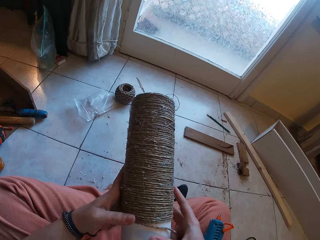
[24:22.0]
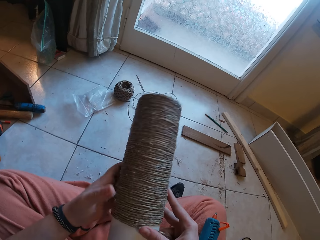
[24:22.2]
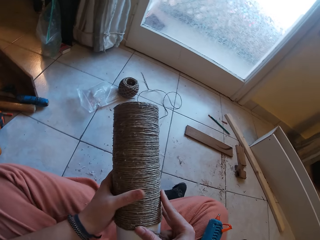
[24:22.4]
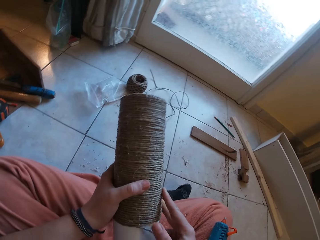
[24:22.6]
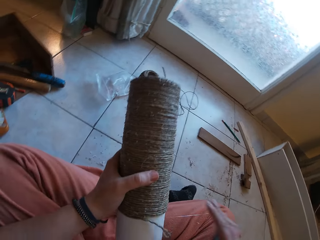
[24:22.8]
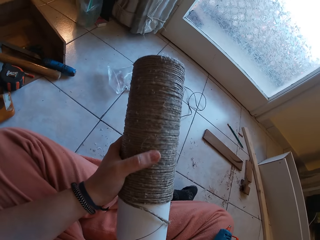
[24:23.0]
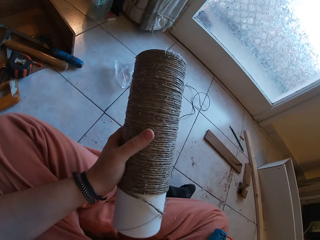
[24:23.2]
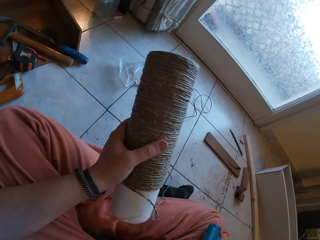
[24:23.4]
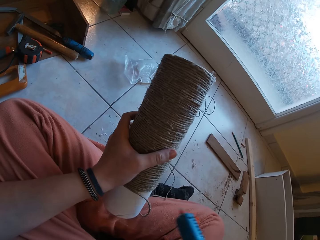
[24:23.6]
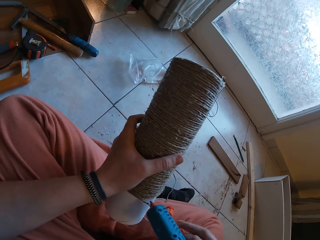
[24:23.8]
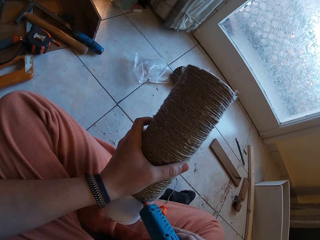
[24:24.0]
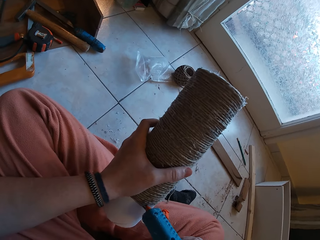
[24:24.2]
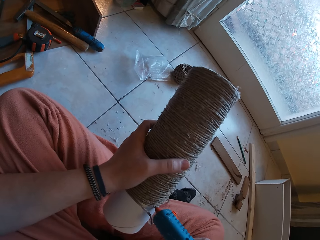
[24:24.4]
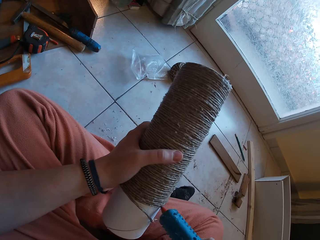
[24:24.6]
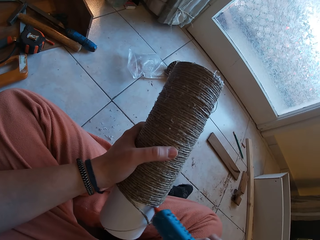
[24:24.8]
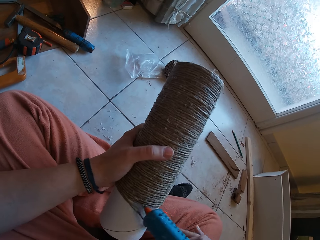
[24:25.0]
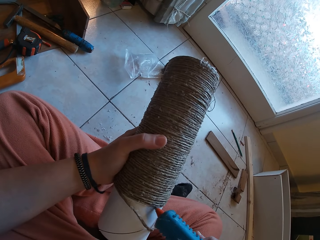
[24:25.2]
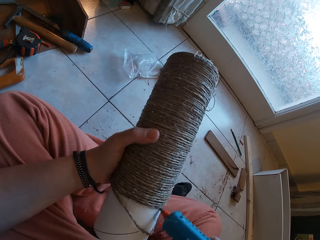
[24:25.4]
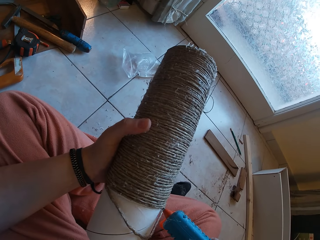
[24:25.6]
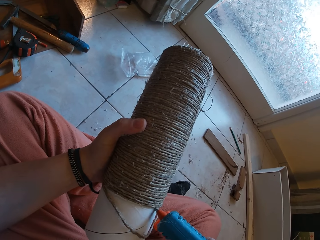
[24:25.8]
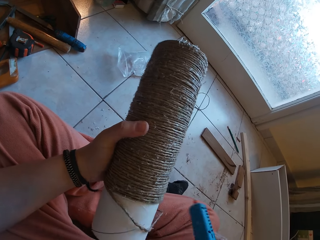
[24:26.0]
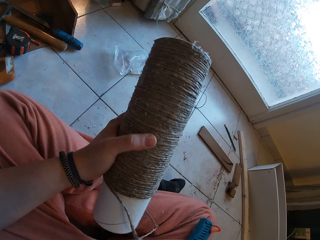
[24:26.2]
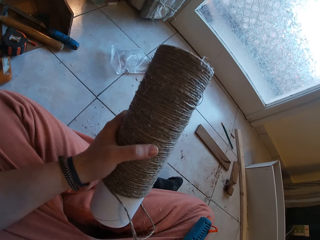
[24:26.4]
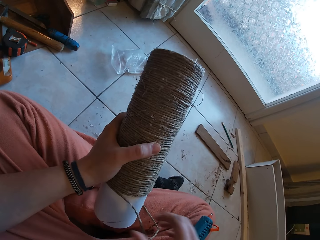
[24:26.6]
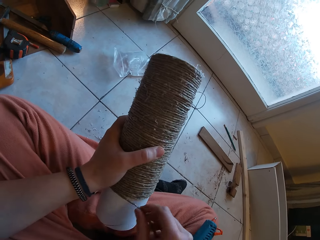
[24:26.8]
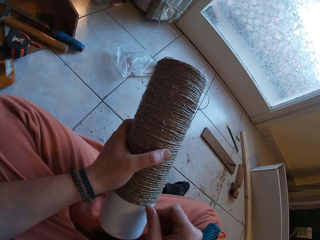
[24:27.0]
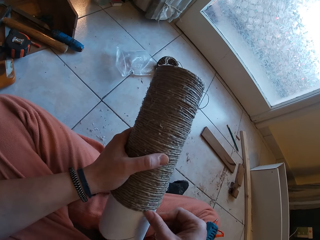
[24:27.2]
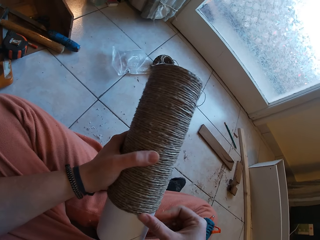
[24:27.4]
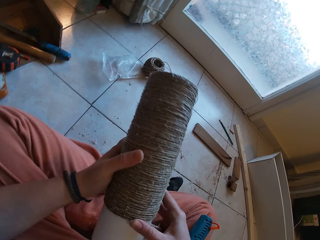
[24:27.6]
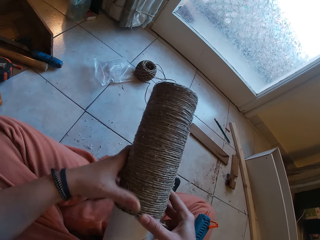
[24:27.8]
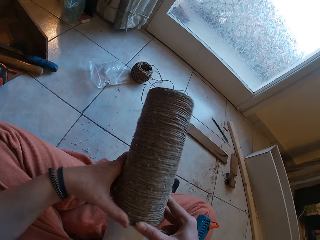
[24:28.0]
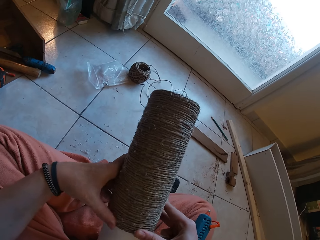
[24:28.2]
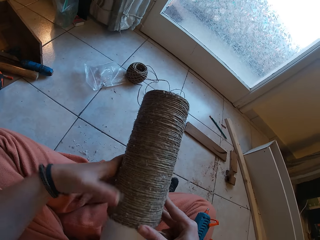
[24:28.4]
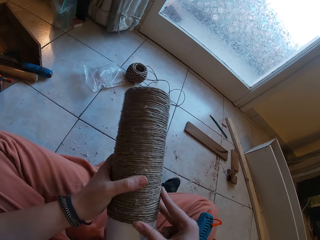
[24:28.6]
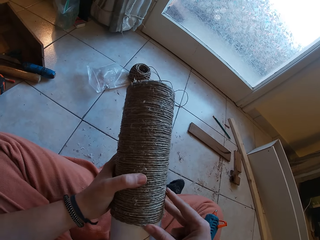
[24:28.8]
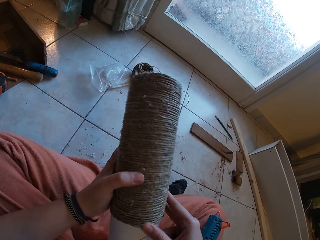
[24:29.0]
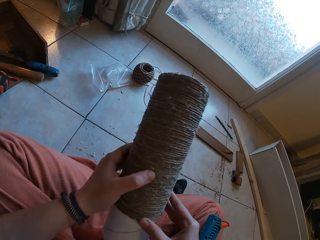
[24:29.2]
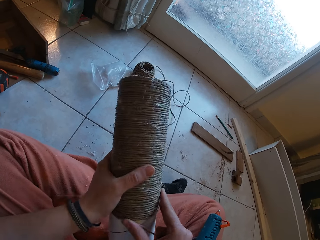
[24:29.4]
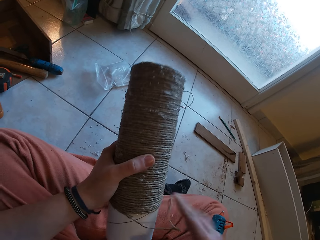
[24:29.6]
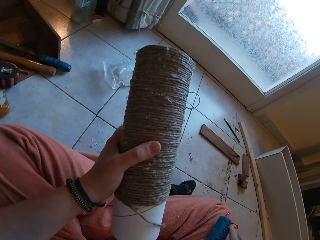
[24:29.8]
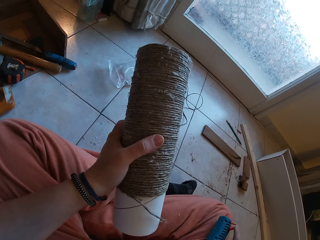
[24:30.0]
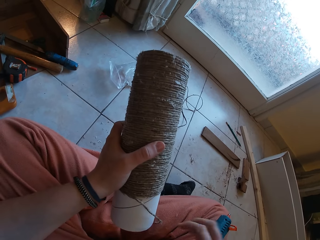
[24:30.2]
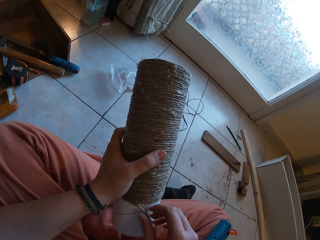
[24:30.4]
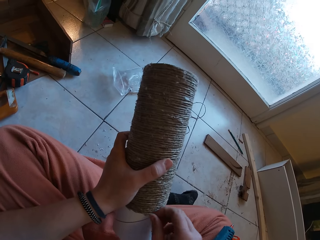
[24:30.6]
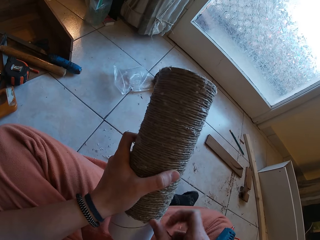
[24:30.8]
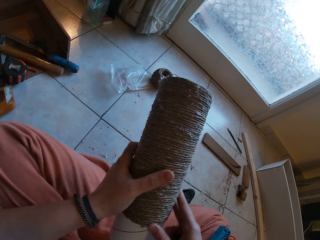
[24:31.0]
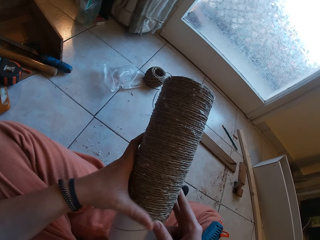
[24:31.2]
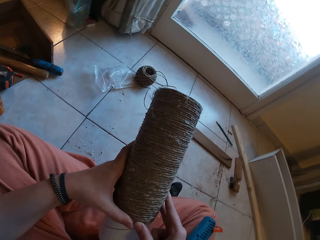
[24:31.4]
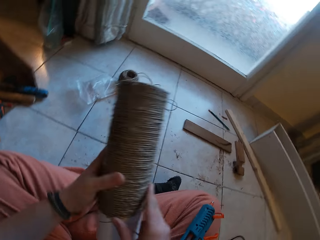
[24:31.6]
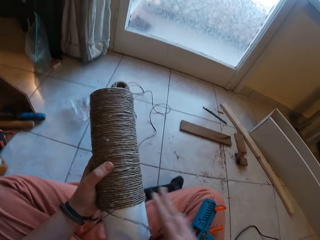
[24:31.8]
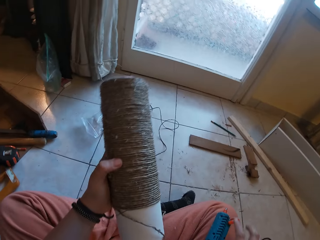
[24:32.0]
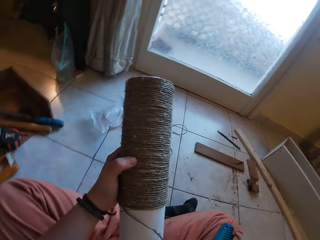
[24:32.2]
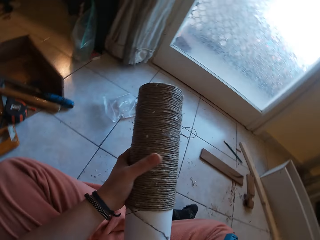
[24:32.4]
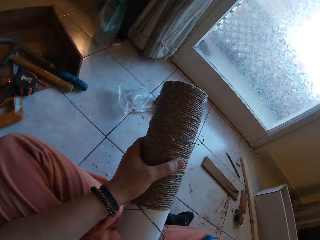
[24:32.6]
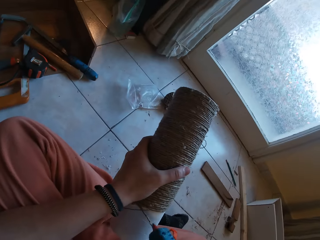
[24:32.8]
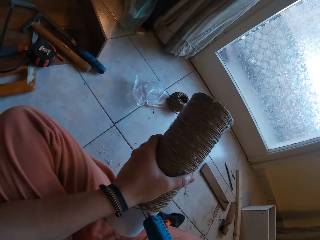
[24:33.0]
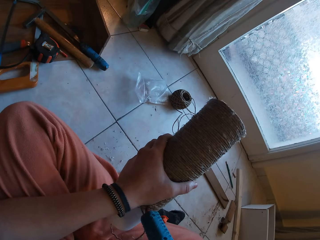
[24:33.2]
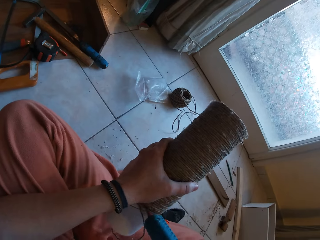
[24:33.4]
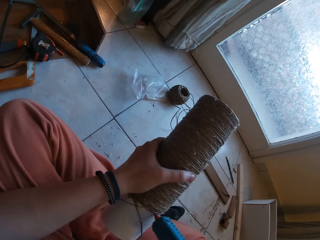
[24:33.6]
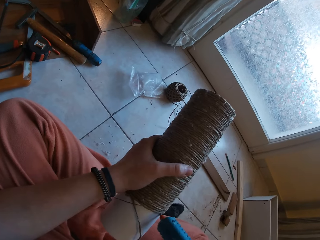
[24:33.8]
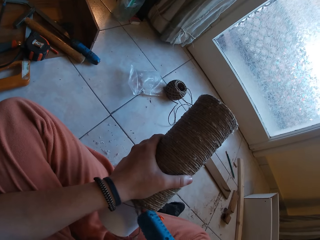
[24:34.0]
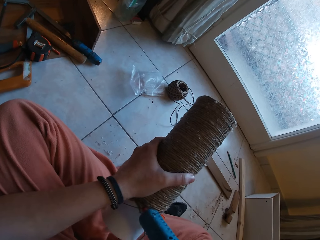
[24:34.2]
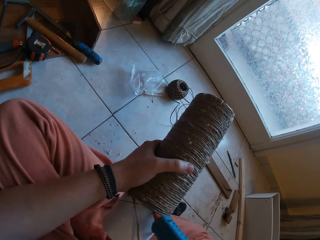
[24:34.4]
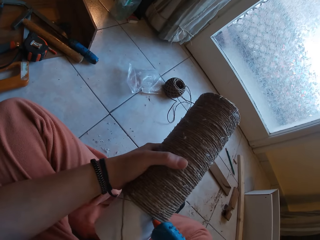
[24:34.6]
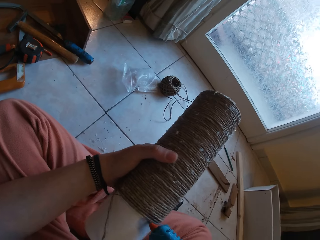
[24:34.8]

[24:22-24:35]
The camera wearer picks the glue gun from her right lap with her right hand. She applies glue on the cardboard tube with the glue gun in her right hand. She drops the glue gun on her right lap with her right hand. She rolls the yarn round the cardboard tube with both hands. She touches the glue gun on her right lap with her right hand. She rolls the yarn round the cardboard tube with both hands. She picks the glue gun from her right lap with her right hand. She applies glue on the cardboard tube with the glue gun in her right hand.

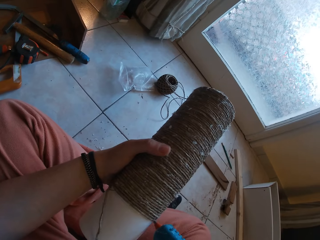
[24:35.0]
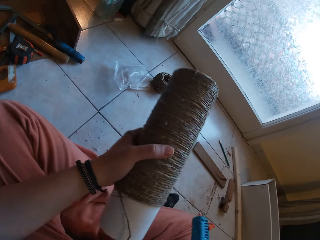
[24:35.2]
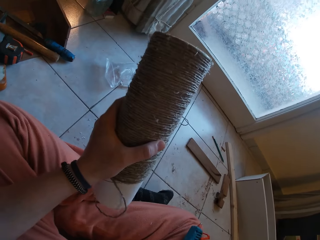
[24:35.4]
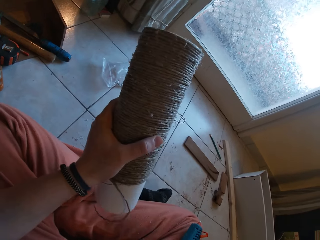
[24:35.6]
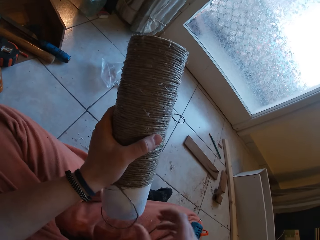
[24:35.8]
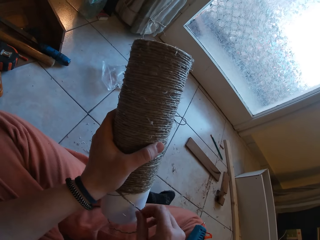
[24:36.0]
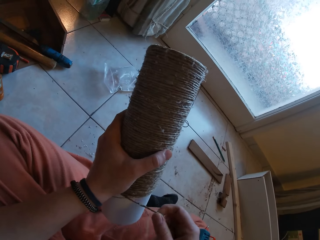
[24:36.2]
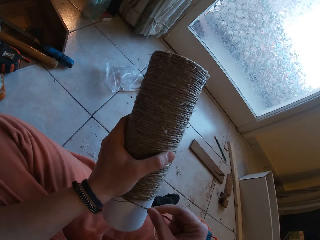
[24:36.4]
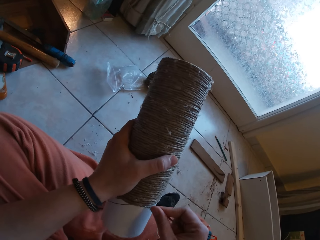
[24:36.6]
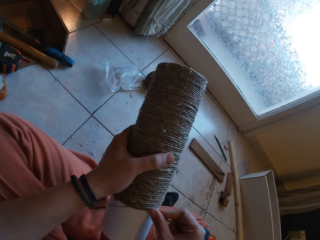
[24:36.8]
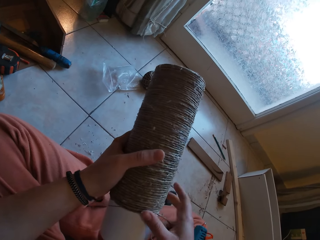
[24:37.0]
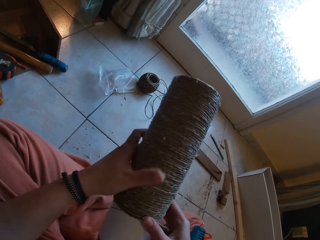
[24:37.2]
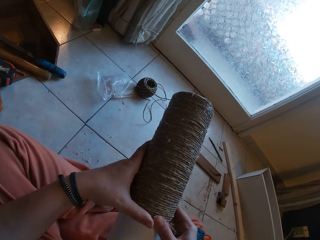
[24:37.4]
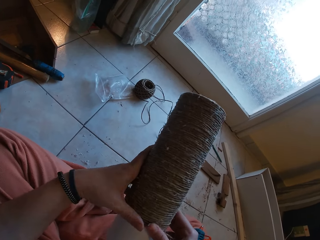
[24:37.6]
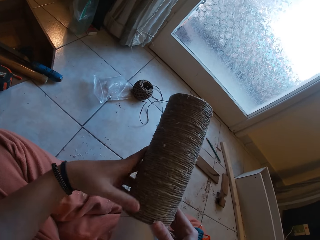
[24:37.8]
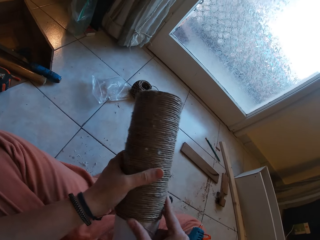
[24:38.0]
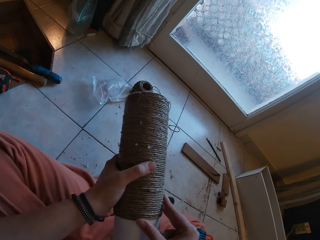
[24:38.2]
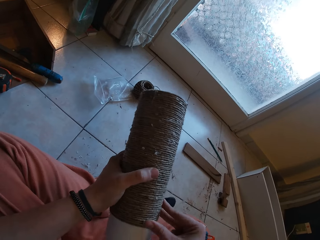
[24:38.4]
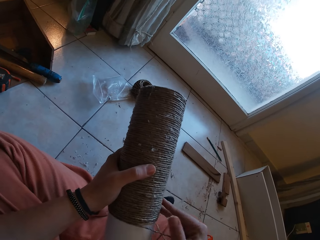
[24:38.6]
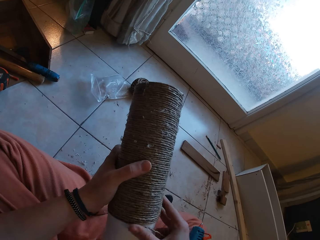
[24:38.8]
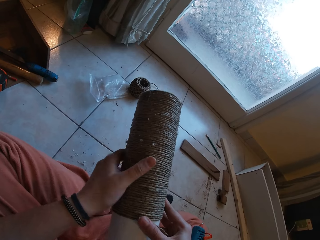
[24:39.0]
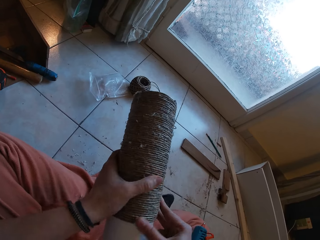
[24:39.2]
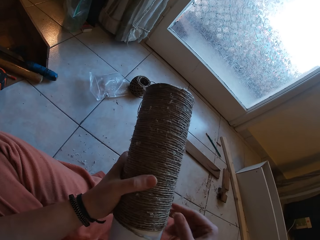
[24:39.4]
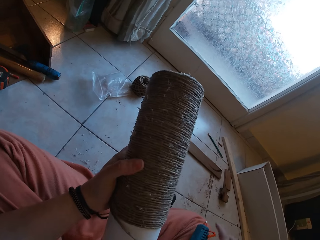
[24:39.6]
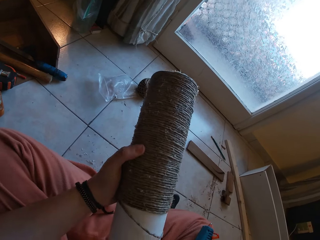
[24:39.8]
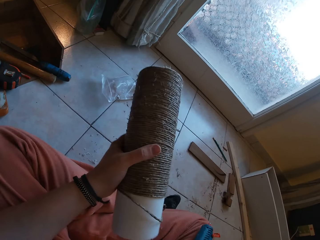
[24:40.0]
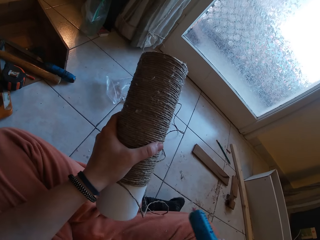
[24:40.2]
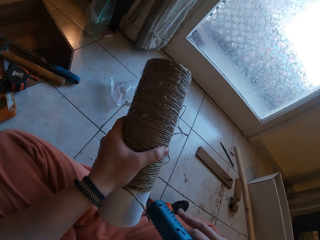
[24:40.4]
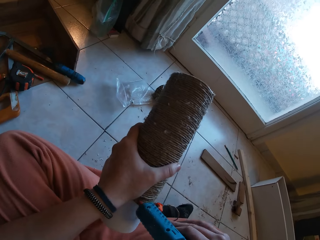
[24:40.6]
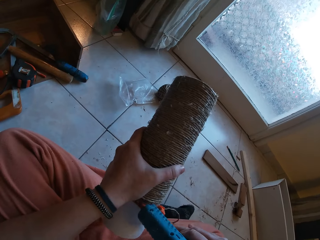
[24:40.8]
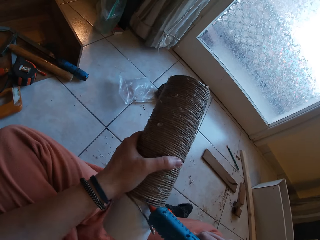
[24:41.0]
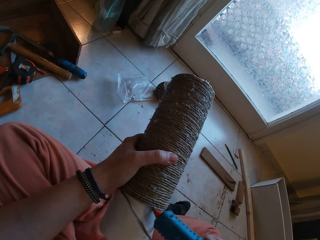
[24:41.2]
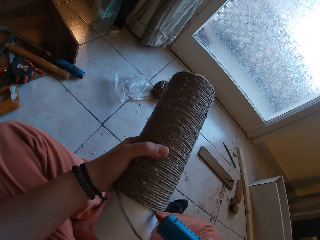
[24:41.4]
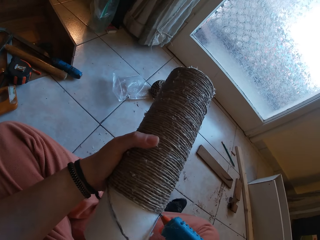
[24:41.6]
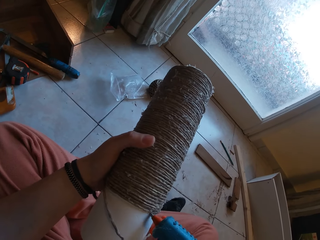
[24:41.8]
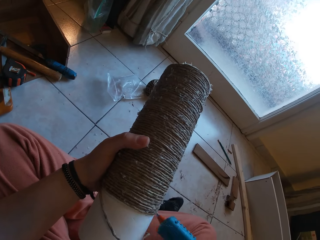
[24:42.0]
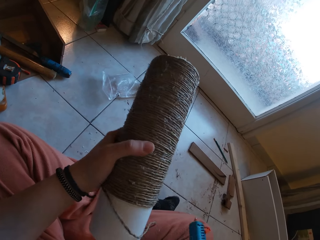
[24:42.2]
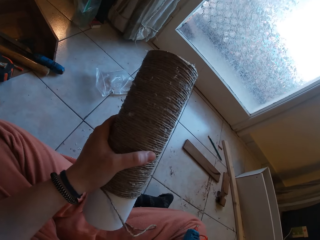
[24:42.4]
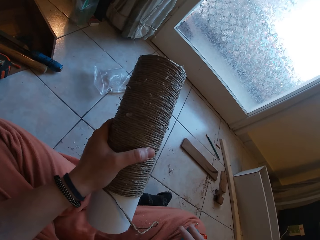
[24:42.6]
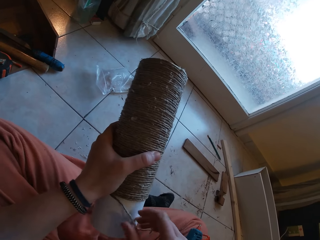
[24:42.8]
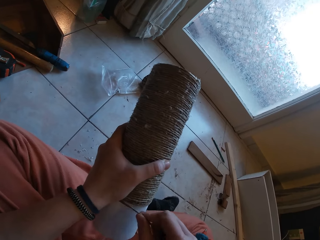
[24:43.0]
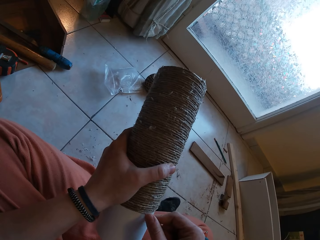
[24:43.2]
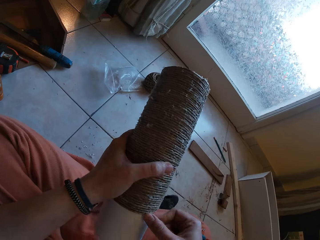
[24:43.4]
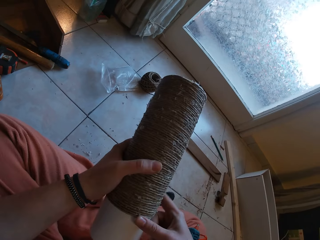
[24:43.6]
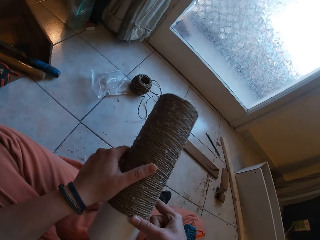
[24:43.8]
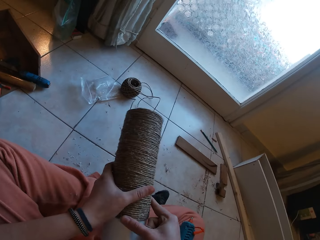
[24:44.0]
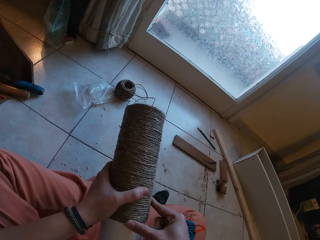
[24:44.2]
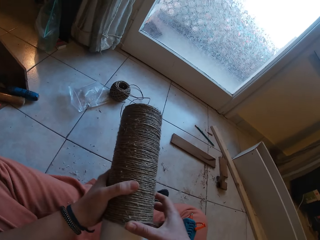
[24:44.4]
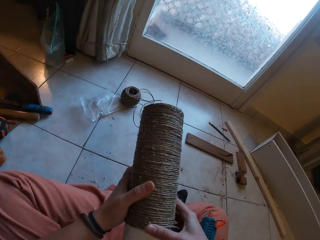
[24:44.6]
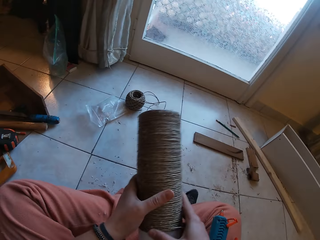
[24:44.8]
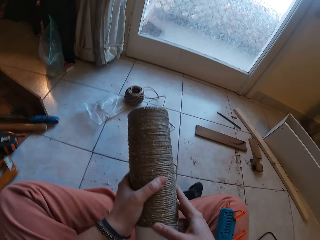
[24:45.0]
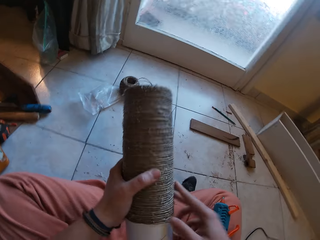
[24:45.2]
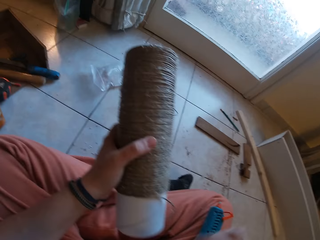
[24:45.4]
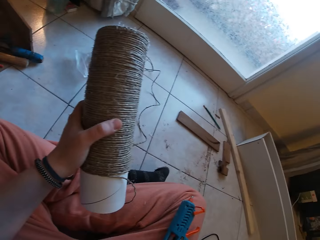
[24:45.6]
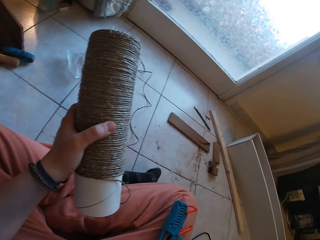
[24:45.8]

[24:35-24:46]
The camera wearer drops the glue gun on her right lap with her right hand. She rolls the yarn round the cardboard tube with both hands. She picks the glue gun from her right lap with her right hand. She applies glue on the cardboard tube with the glue gun in her right hand. She drops the glue gun on her right lap with her right hand. She rolls the yarn round the cardboard tube with both hands.
